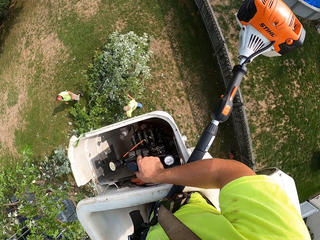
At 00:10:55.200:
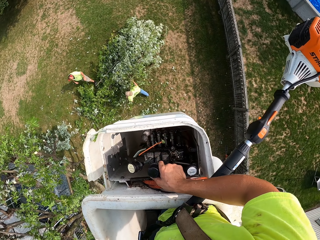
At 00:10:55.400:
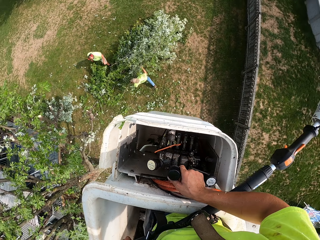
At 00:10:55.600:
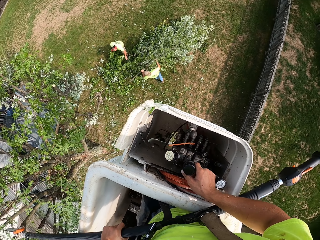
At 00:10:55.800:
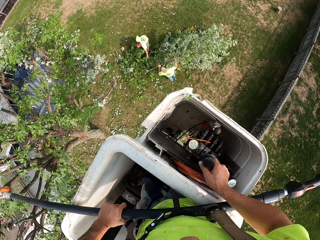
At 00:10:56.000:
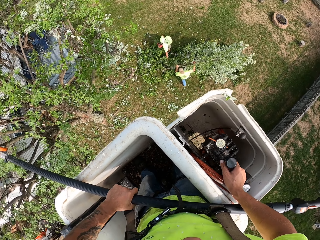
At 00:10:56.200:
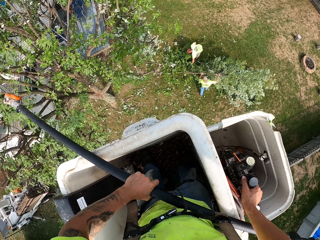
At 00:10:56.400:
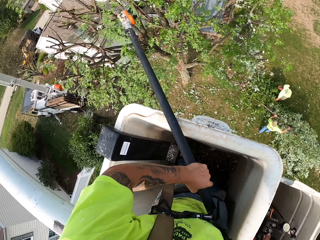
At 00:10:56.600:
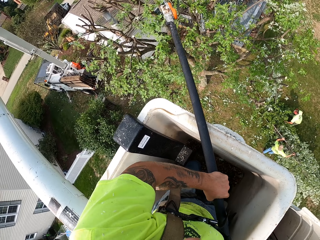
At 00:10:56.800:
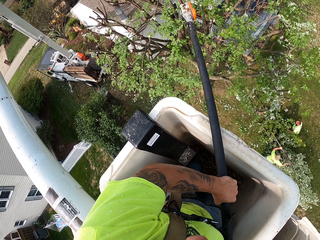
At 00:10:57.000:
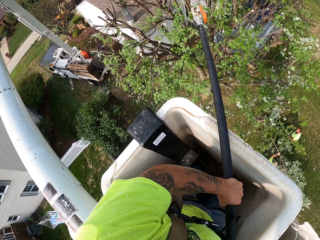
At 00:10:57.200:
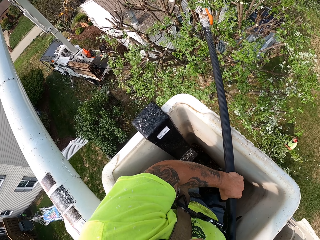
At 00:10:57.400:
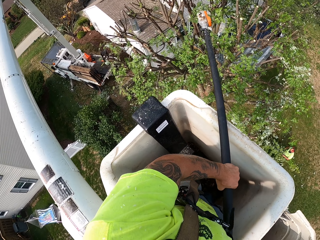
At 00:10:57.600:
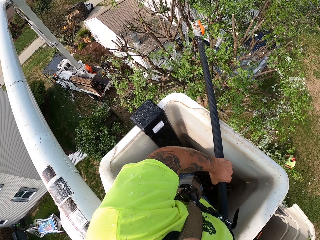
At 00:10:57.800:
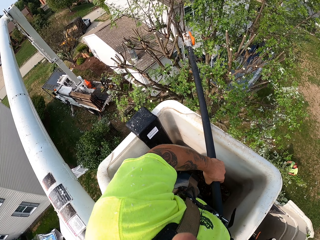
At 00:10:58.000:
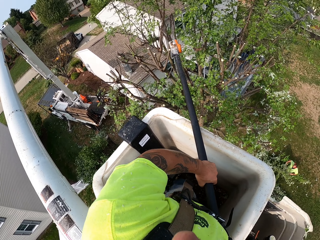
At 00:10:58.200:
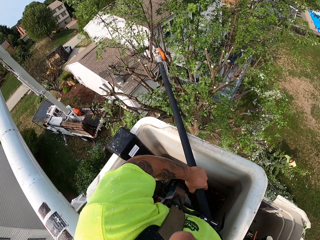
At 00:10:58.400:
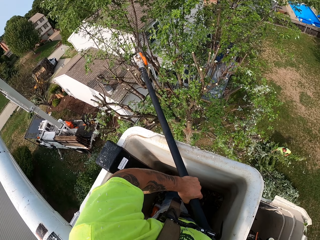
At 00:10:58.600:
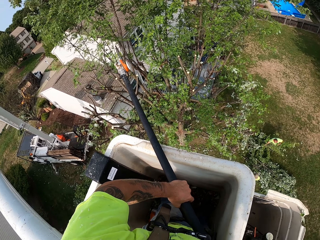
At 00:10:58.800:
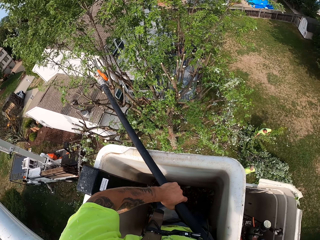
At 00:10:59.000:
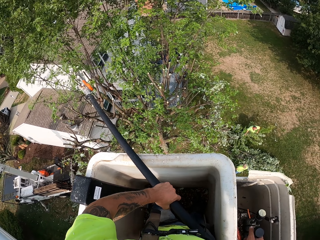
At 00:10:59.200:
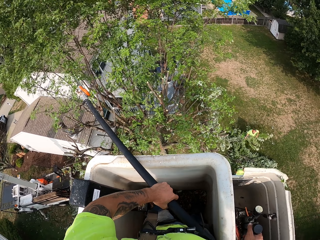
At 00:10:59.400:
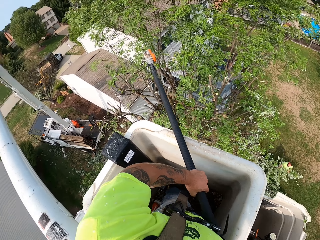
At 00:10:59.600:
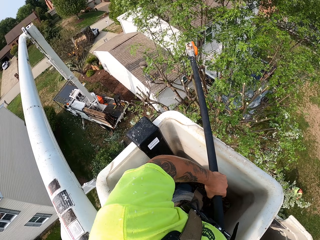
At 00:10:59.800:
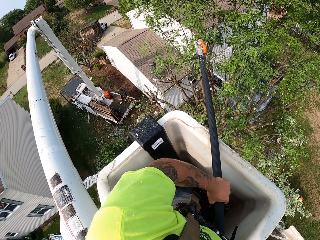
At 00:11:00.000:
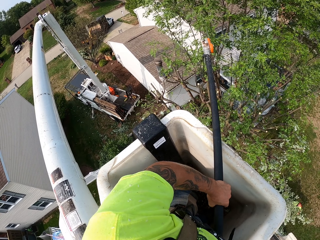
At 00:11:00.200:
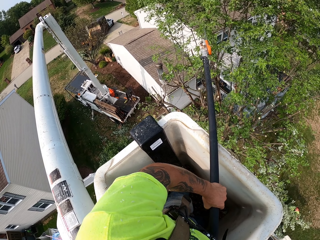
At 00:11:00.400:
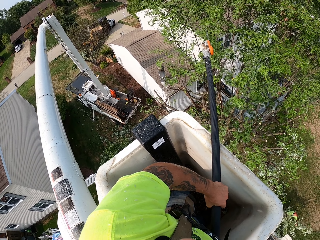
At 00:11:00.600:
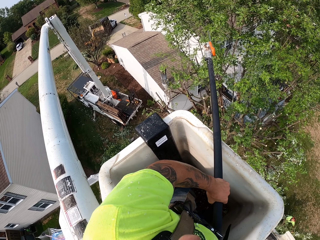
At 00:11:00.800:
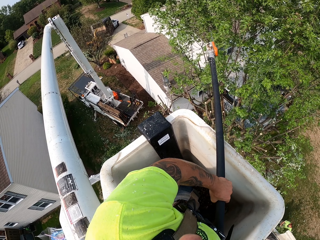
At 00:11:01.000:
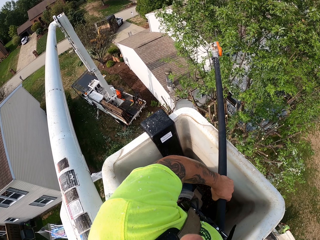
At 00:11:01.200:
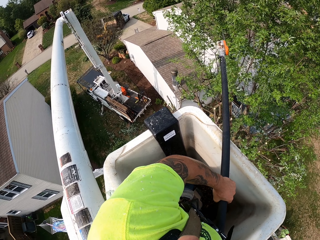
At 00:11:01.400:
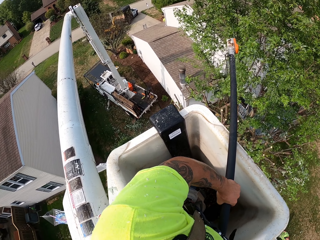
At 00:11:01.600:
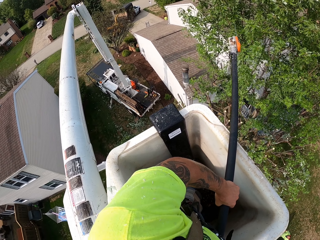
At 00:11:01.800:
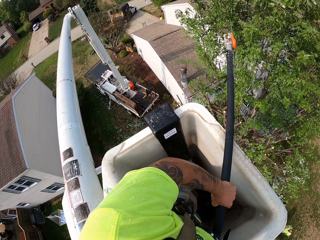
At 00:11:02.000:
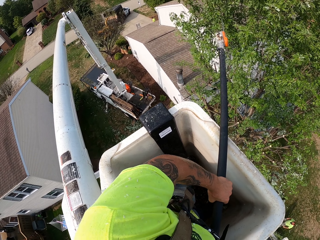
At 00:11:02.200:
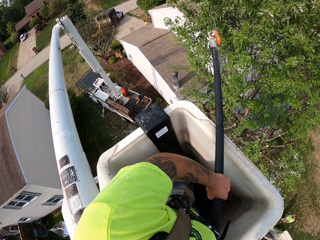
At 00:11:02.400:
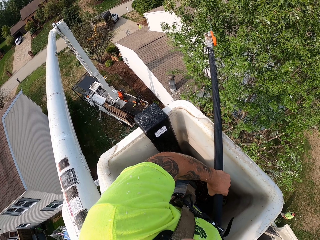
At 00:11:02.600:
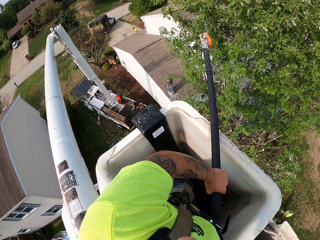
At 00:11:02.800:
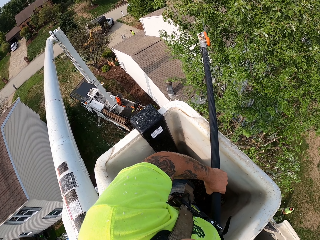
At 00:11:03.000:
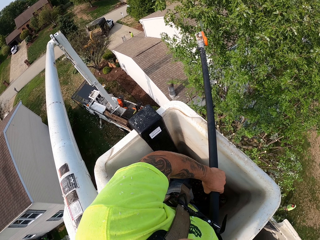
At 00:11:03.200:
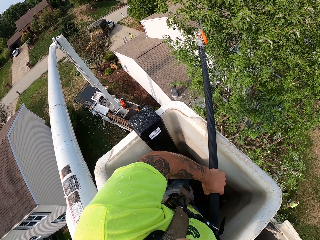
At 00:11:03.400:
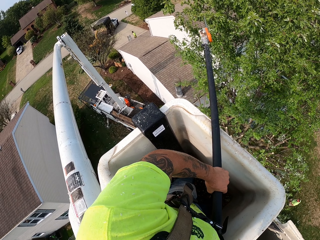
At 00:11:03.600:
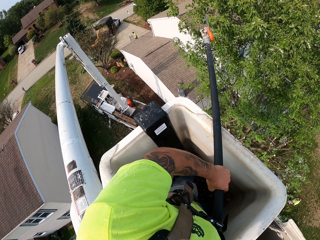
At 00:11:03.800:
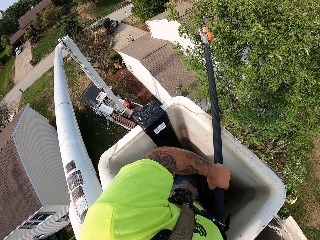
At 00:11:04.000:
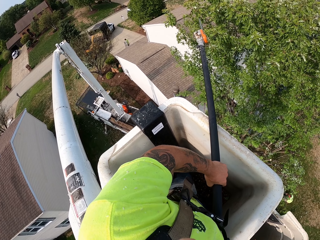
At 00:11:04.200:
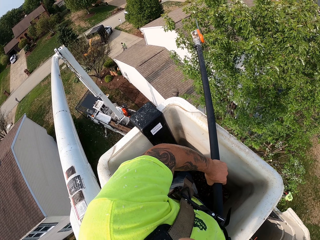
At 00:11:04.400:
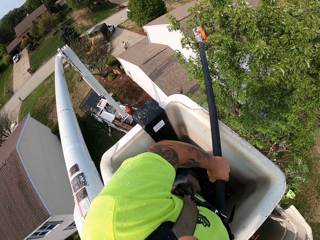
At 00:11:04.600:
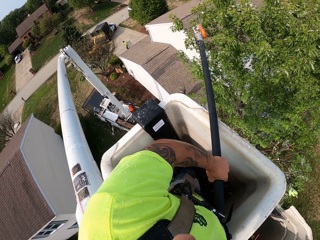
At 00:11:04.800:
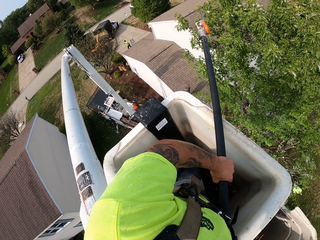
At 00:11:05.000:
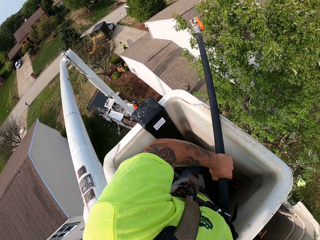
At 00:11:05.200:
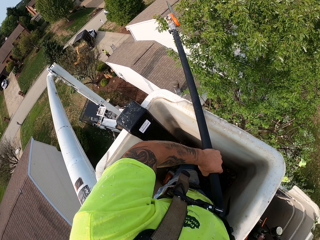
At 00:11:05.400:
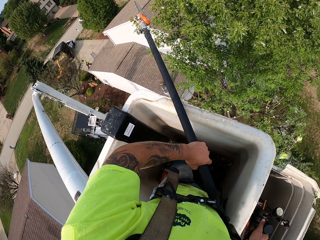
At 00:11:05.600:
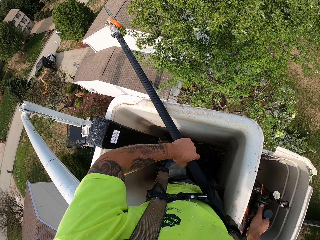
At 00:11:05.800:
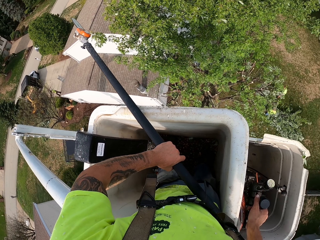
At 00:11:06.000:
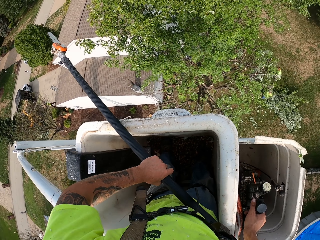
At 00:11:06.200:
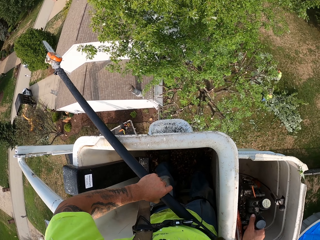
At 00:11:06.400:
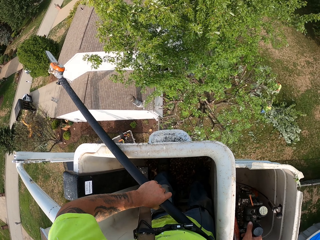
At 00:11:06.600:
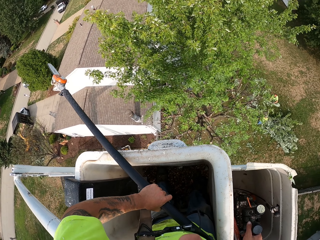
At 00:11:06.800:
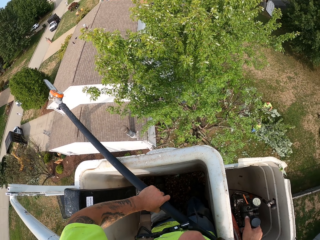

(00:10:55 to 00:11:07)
A man and another man collect the tree branches.

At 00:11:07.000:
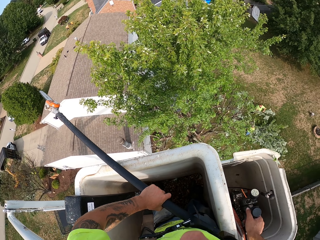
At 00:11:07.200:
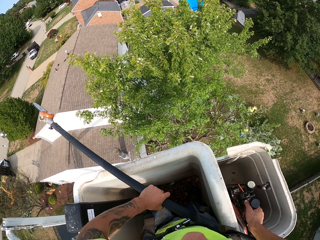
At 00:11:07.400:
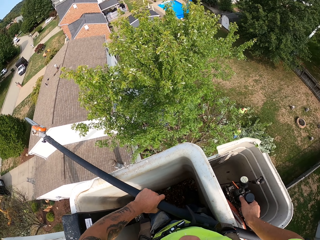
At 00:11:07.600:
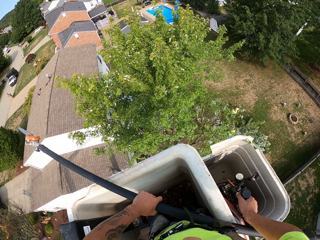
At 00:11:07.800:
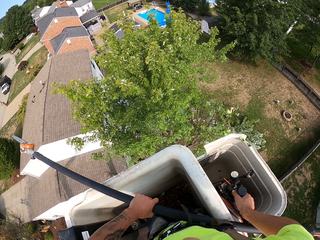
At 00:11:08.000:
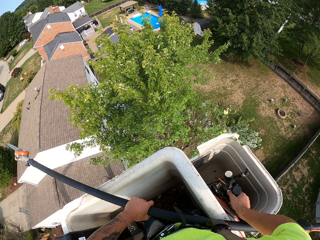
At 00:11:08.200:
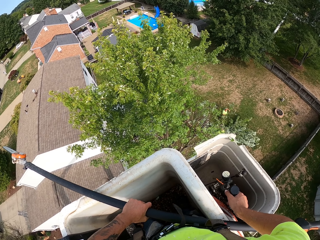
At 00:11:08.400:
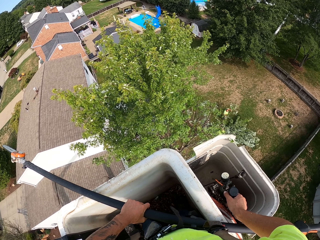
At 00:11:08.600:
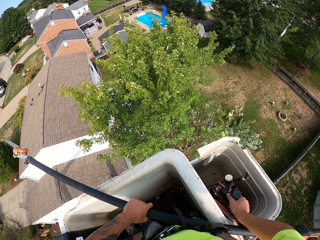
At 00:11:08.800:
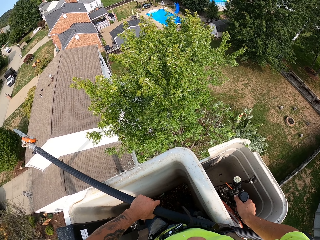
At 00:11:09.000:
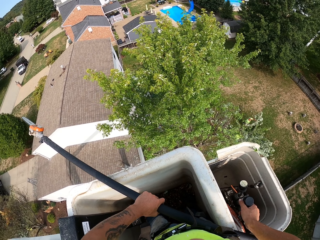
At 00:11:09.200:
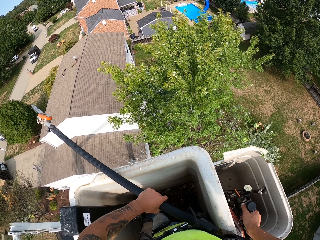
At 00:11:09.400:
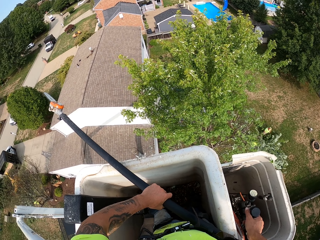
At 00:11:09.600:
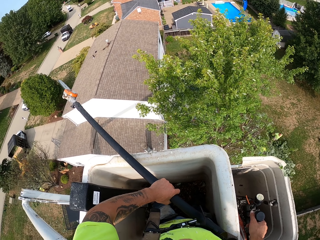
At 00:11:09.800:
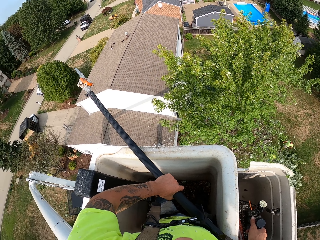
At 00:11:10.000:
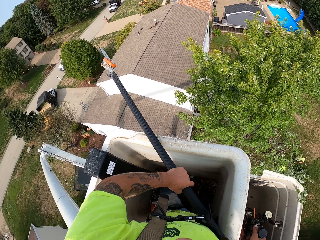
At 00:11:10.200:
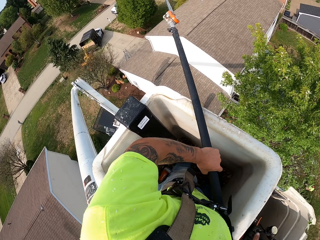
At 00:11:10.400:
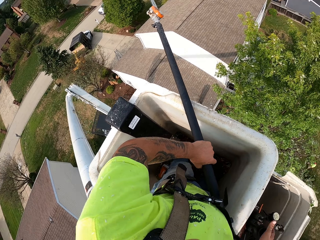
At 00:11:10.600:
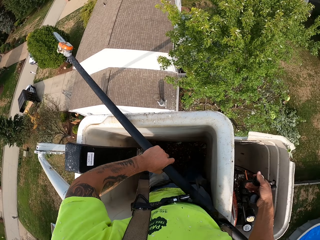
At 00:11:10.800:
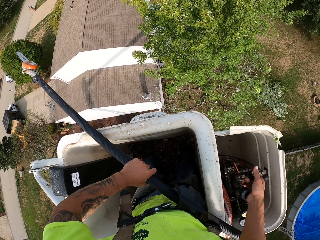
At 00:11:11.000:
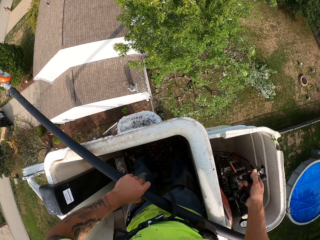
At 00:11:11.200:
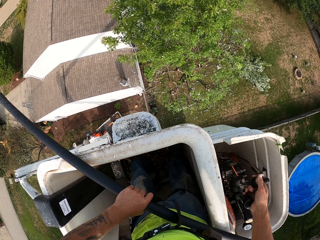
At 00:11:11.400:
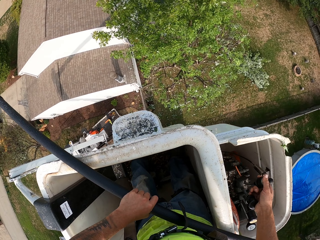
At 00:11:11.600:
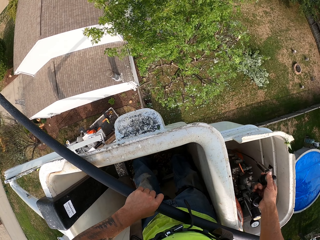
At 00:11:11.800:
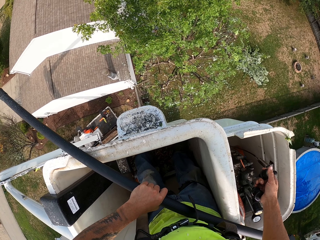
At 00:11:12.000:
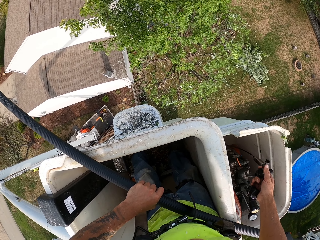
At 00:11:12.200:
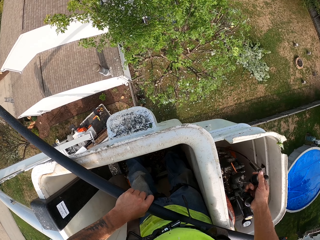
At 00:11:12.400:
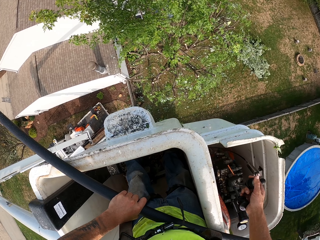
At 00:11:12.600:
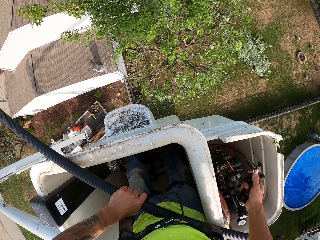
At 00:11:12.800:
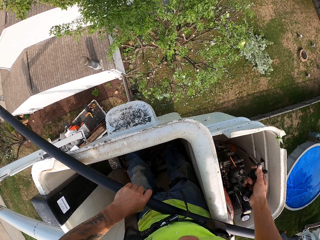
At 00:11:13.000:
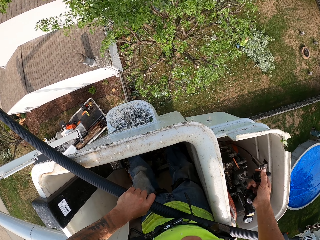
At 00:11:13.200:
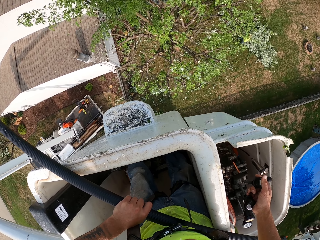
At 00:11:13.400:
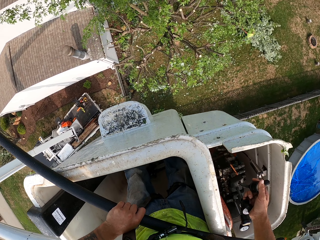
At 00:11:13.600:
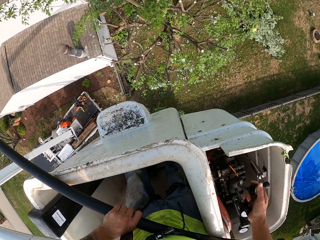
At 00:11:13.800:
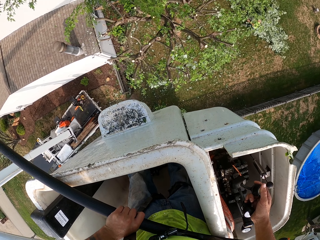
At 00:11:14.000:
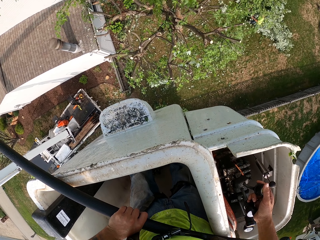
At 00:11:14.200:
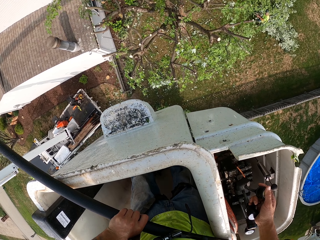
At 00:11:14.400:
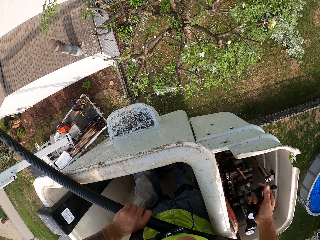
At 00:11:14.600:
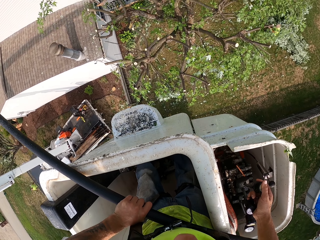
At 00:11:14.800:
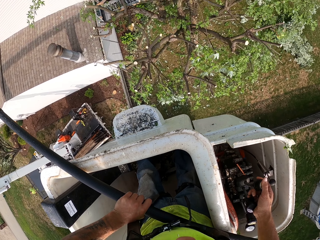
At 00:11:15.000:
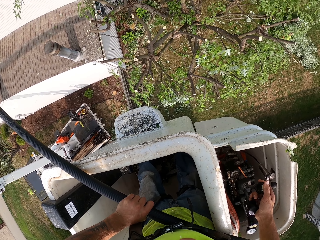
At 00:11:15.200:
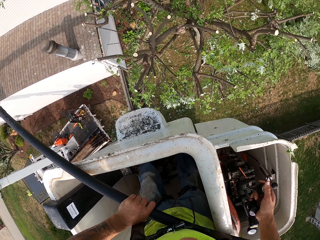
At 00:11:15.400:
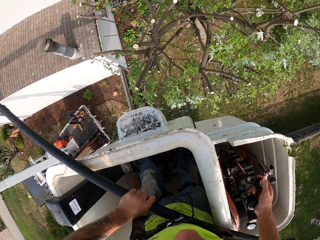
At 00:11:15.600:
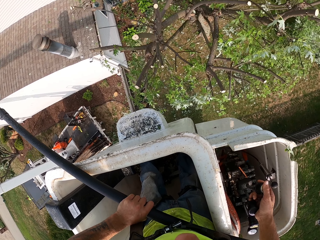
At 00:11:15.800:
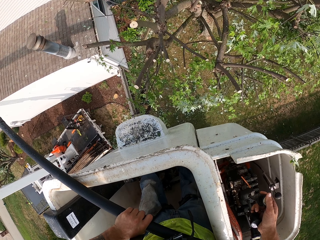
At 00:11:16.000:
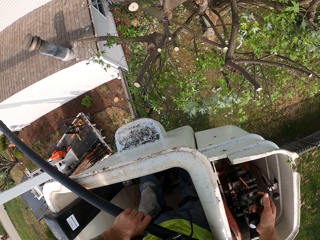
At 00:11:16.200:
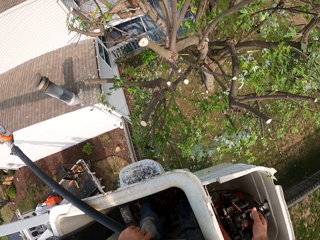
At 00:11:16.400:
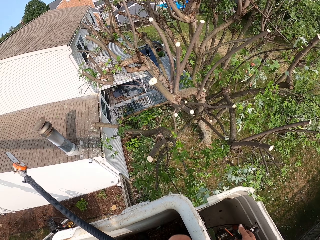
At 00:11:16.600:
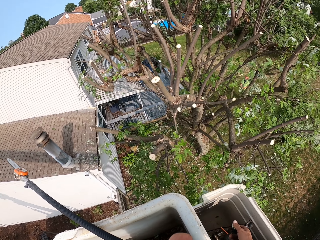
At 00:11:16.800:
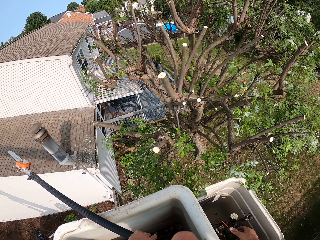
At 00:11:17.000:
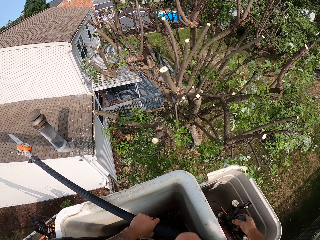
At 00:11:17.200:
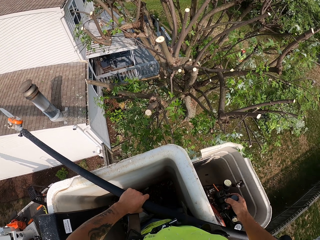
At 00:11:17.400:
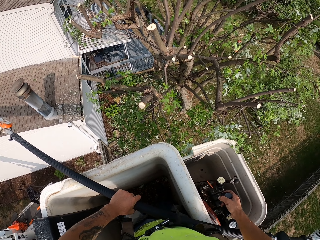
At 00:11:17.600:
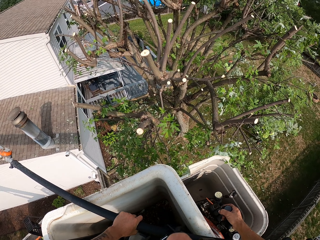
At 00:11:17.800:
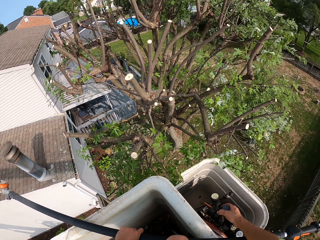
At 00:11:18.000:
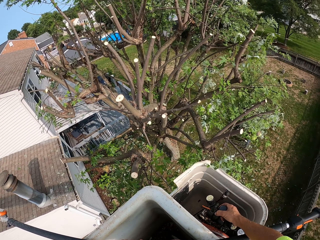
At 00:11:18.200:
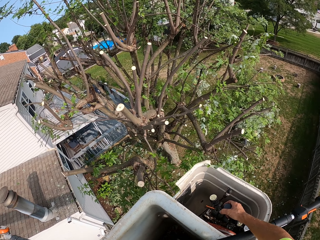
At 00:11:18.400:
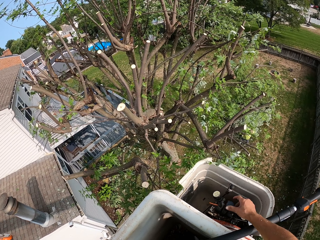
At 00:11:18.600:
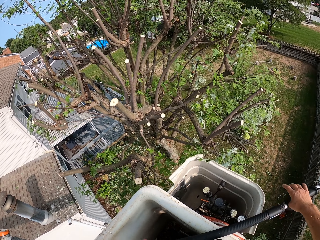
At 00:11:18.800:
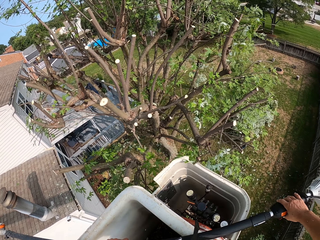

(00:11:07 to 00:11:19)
The camera wearer positions the cutting saw.
